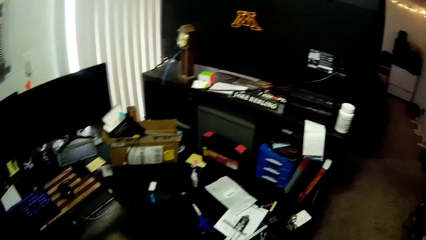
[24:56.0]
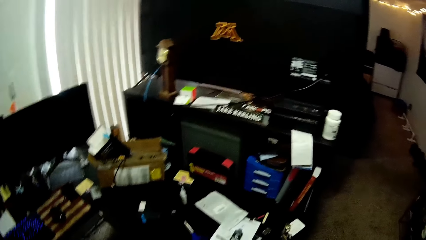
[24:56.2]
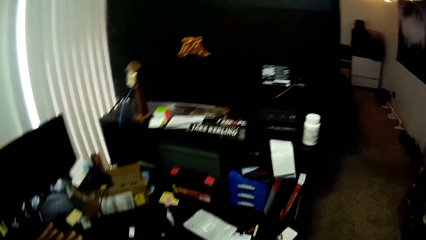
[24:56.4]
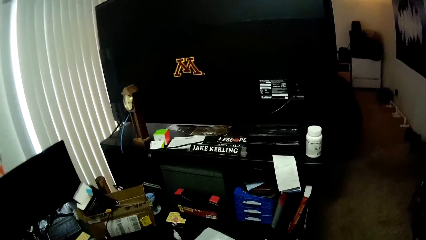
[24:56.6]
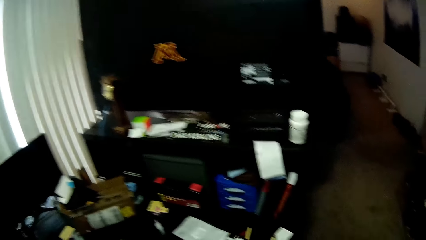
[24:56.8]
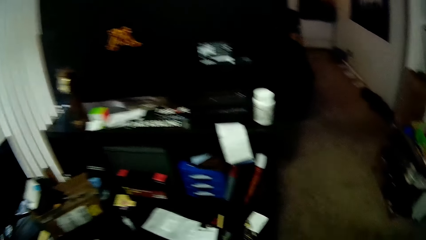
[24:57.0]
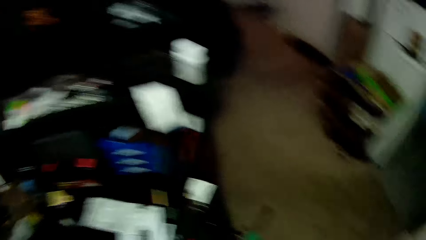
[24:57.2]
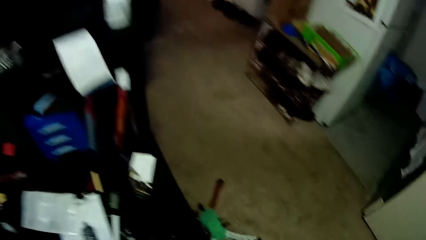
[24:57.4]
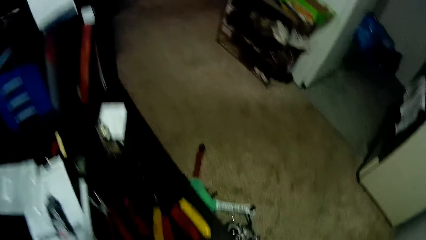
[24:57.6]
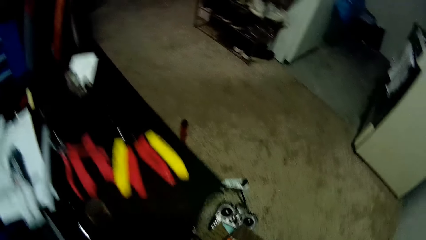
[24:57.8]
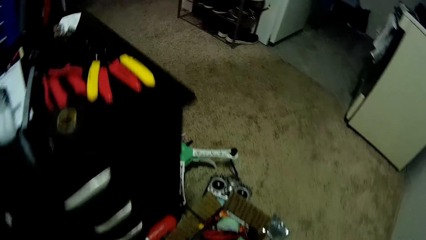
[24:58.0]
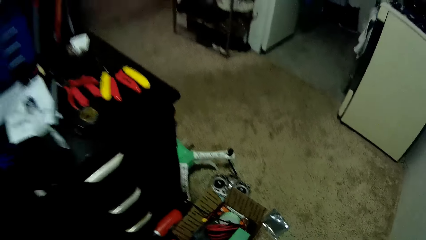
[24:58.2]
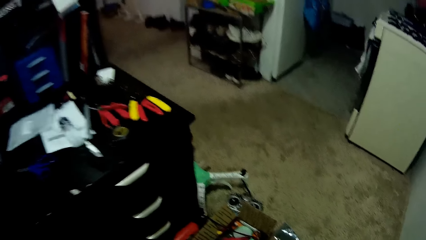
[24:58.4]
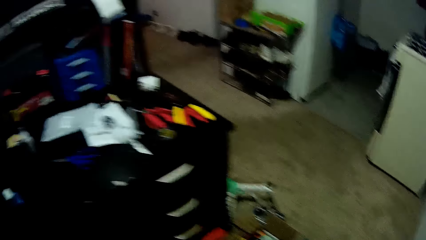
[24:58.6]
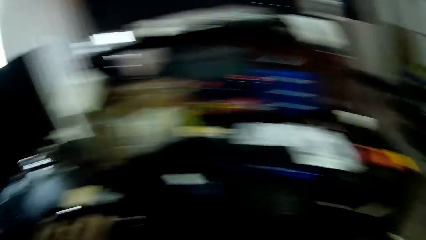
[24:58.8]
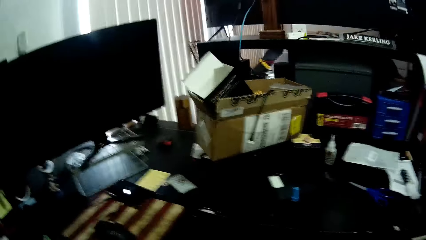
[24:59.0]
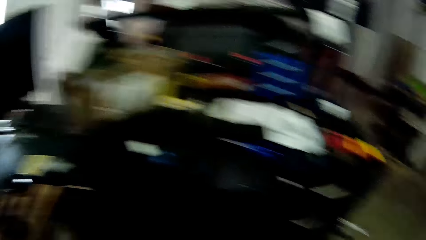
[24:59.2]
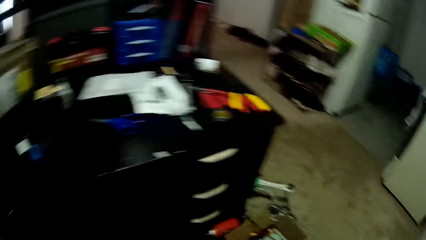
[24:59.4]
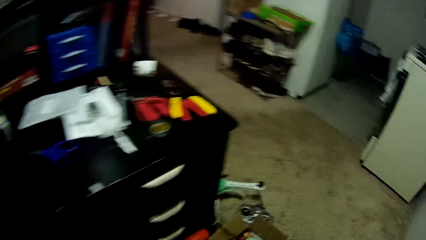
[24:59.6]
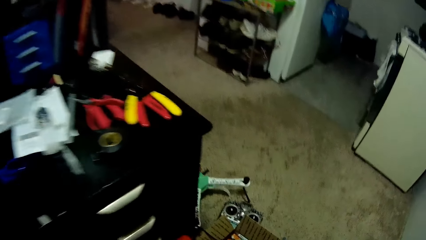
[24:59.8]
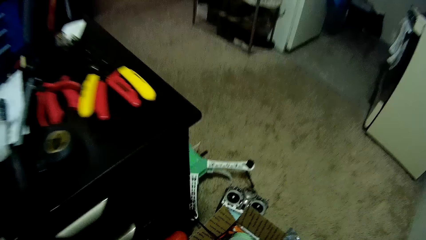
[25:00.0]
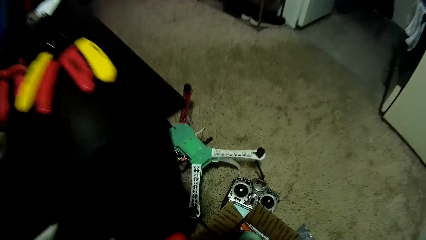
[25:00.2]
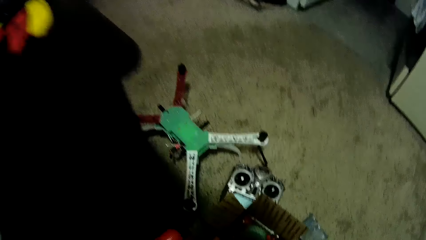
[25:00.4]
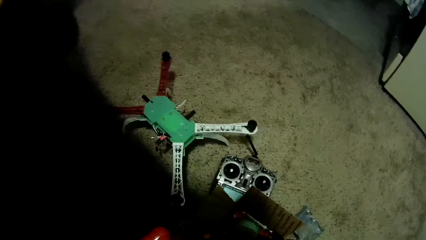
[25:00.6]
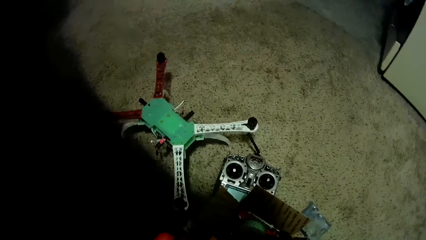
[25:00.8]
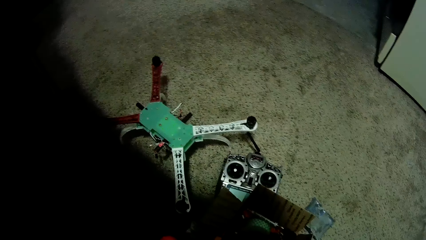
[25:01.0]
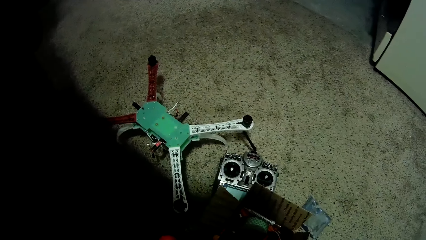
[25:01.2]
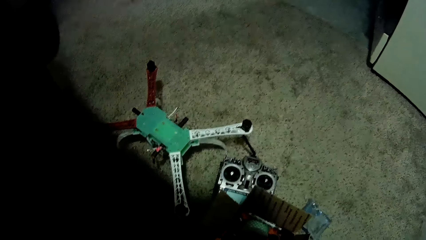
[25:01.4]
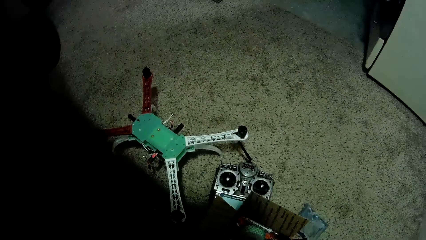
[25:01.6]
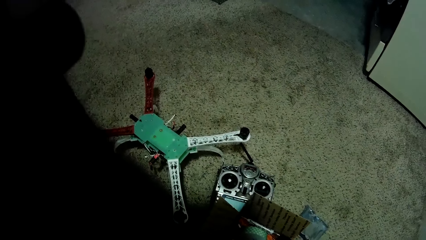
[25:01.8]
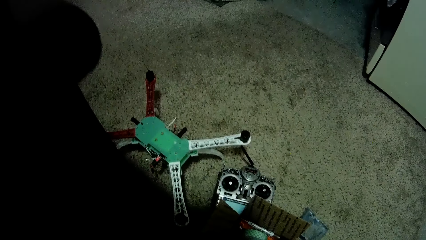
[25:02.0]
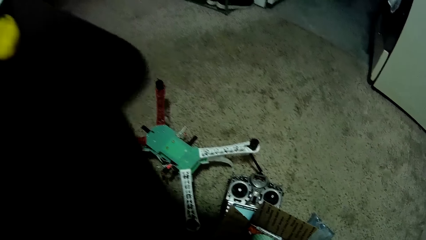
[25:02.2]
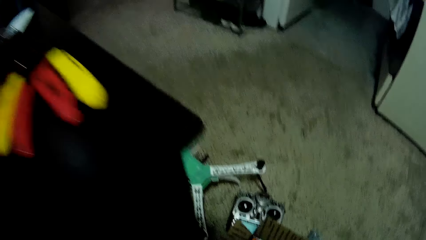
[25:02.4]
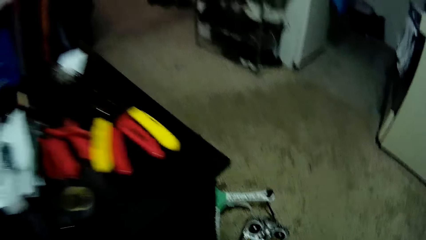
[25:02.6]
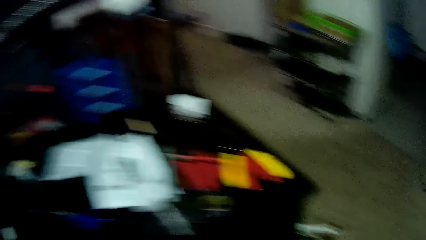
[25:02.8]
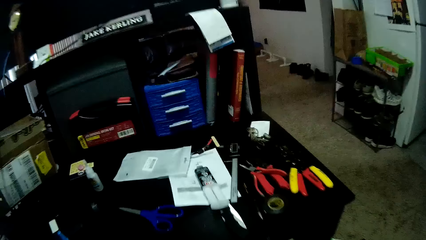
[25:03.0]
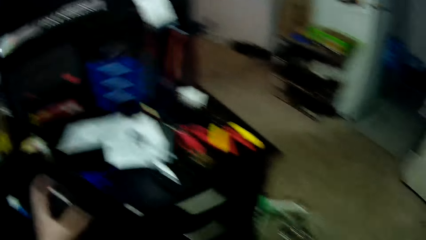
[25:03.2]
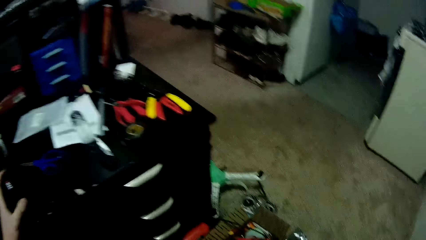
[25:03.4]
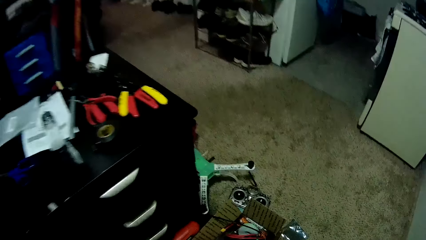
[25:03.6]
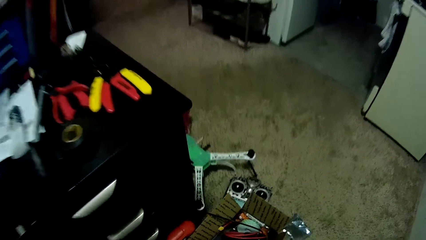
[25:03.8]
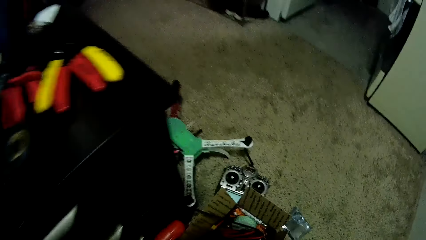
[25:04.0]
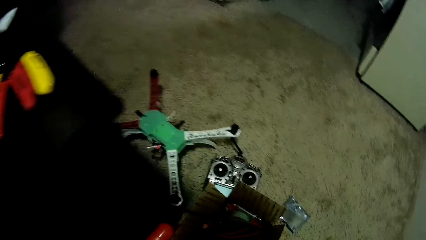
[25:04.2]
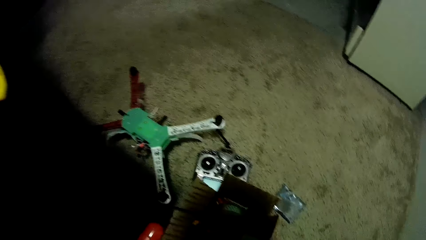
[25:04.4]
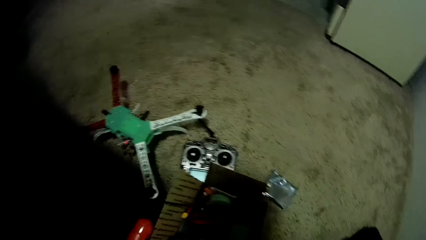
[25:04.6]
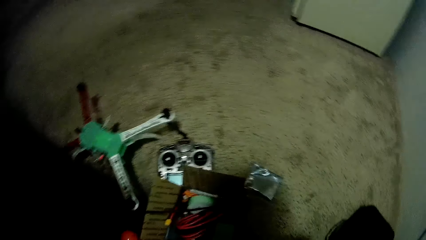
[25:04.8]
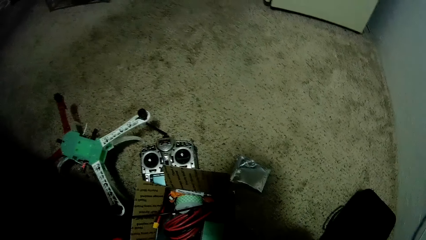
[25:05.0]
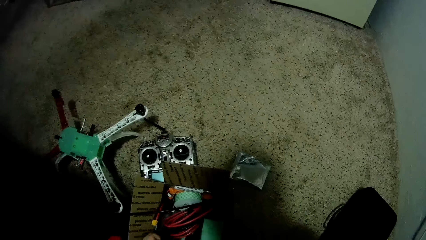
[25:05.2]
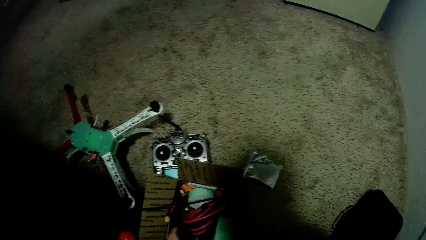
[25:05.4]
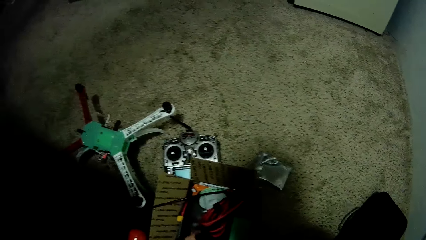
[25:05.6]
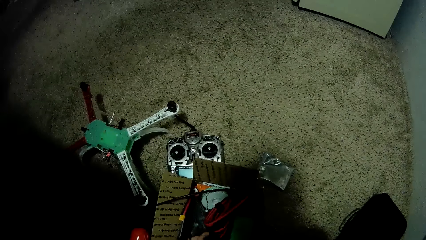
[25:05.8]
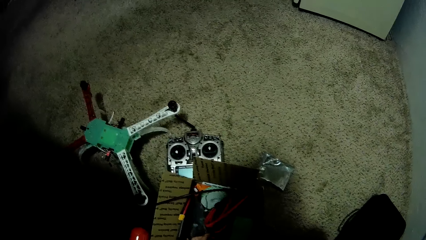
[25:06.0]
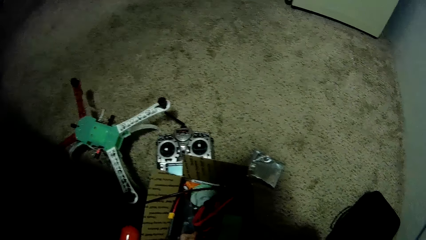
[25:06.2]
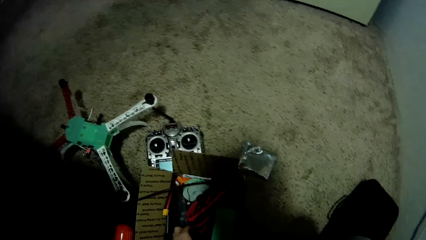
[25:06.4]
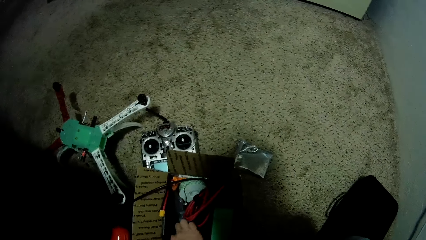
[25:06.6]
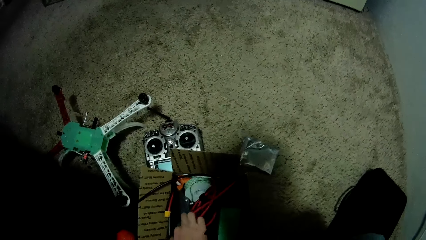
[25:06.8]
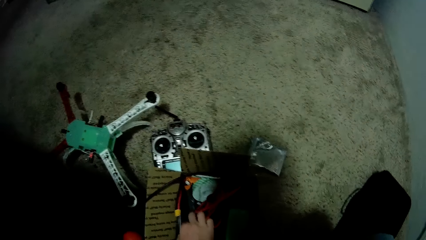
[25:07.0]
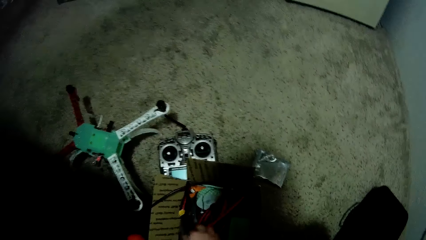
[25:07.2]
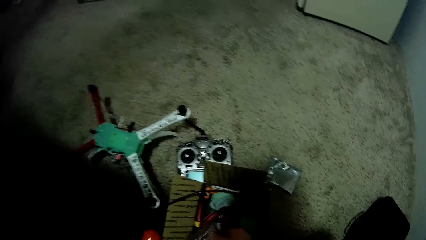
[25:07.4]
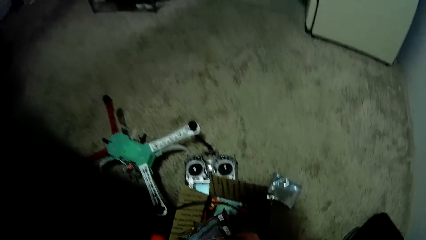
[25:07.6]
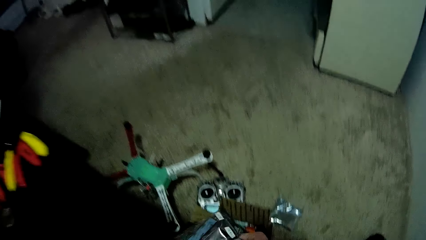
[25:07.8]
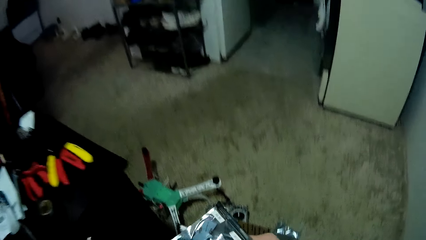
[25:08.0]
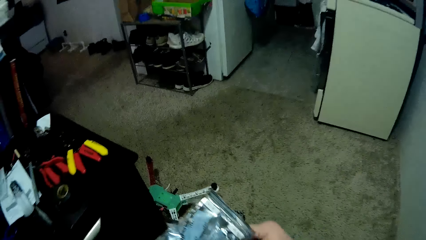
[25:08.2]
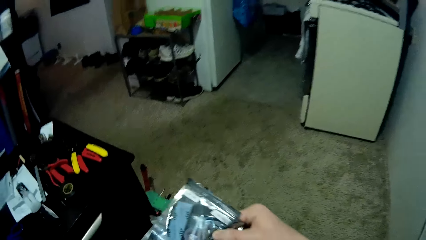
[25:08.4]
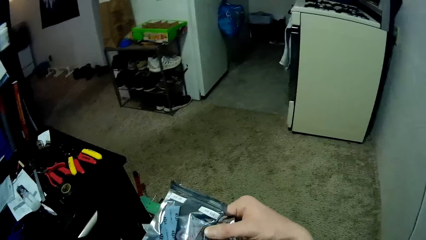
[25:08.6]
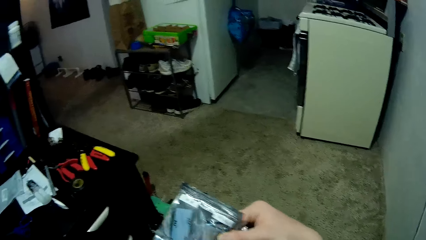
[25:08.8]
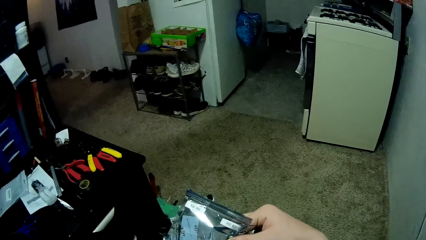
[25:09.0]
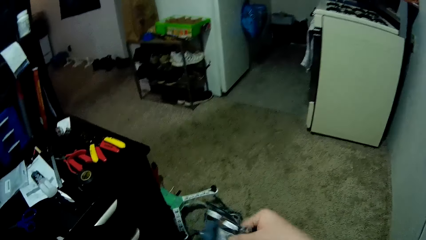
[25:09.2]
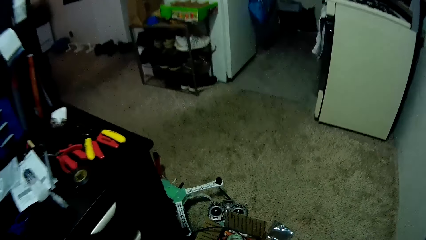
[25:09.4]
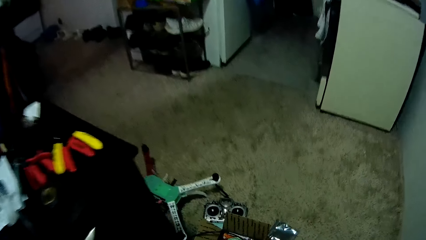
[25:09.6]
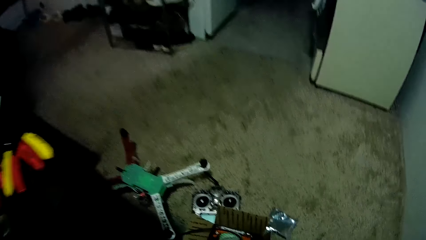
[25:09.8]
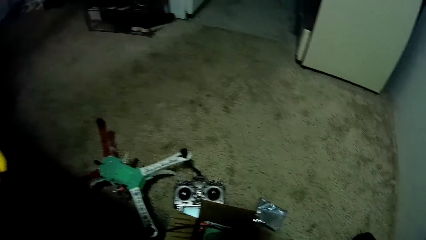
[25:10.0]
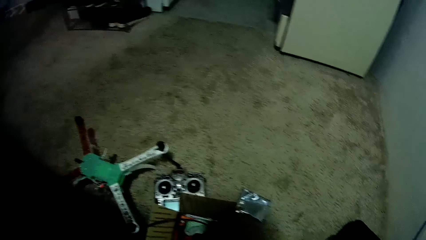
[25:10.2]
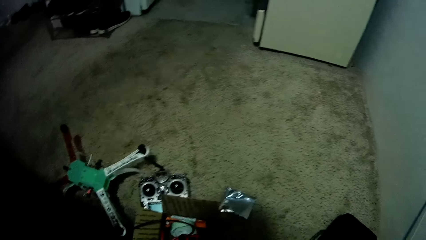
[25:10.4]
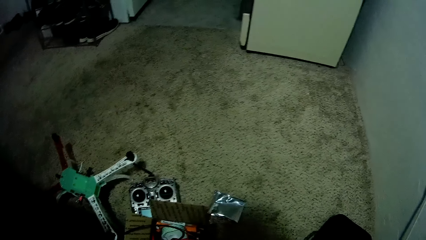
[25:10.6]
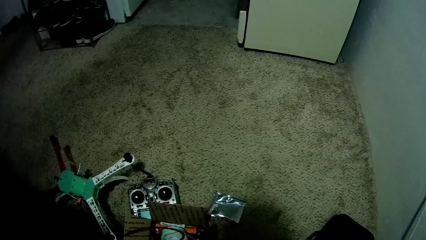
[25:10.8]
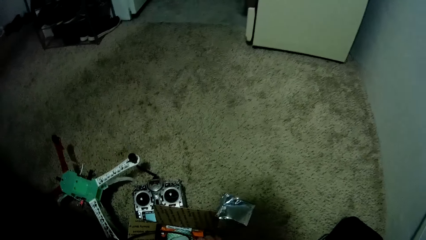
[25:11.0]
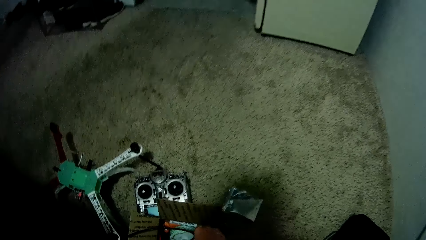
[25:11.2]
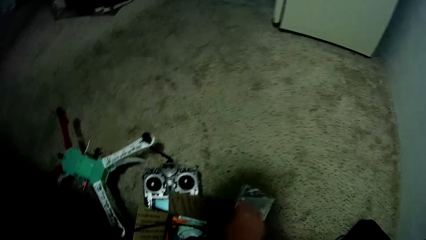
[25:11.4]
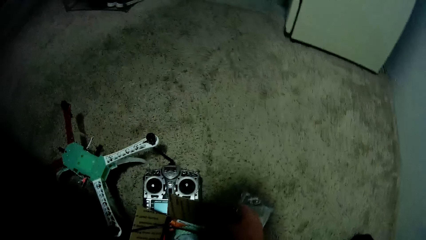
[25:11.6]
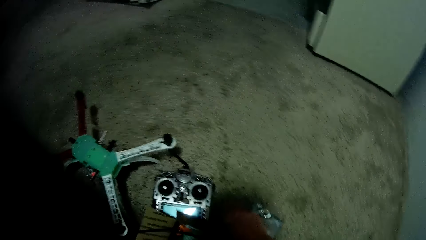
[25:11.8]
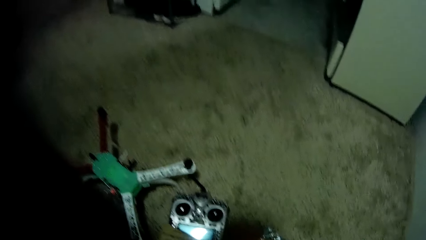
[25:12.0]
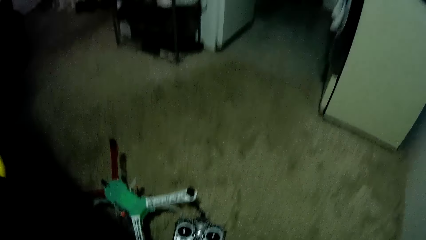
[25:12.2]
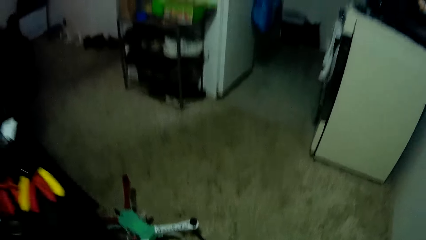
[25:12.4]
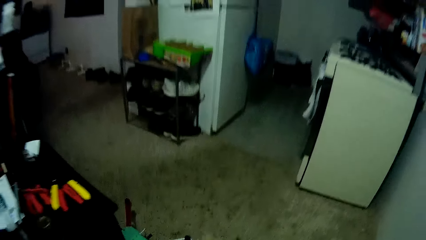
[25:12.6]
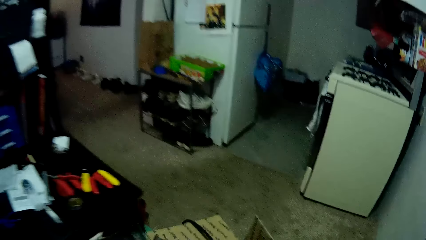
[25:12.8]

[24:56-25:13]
The camera wearer sits at the workstation. They look at a drone. They pick up a pack.
